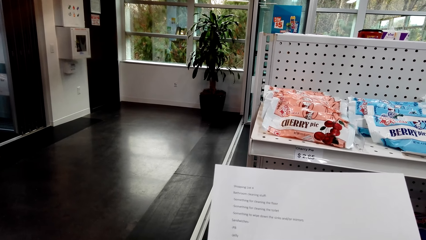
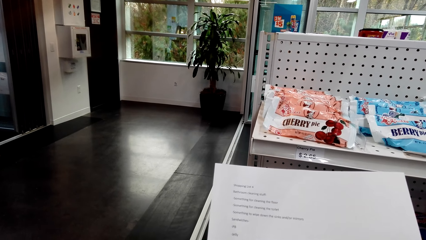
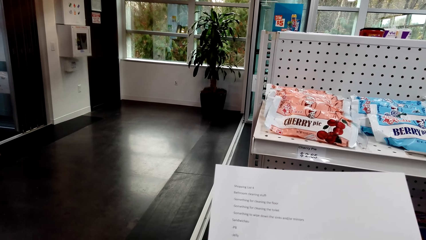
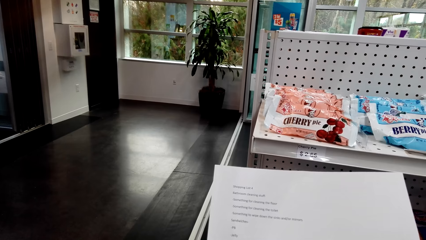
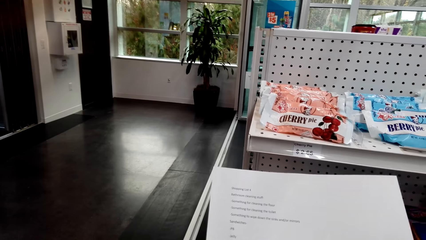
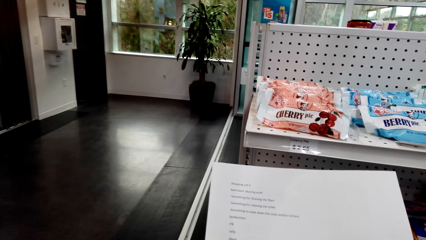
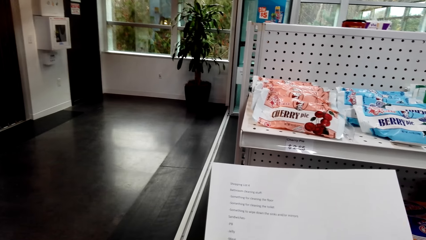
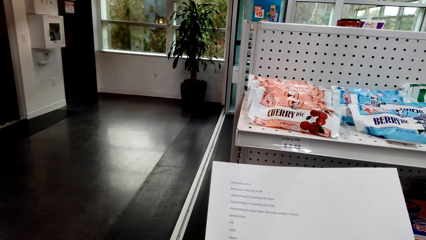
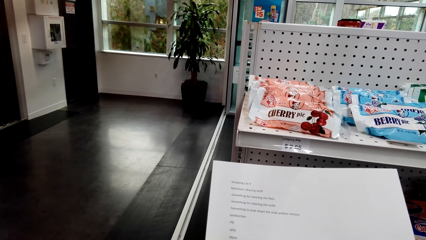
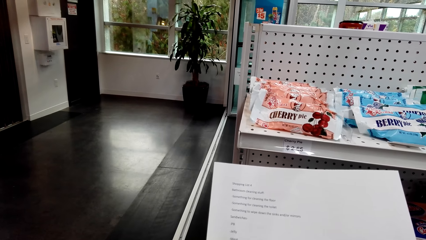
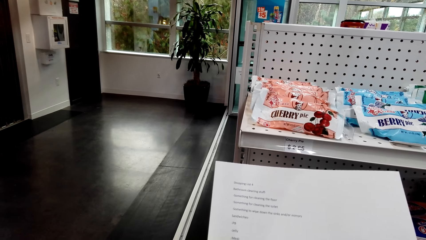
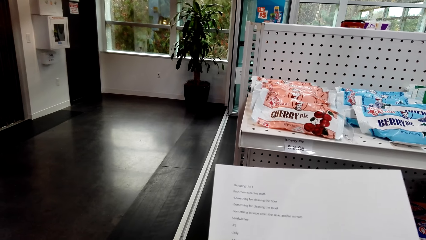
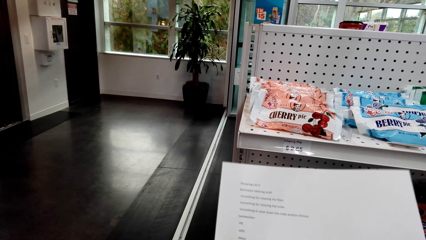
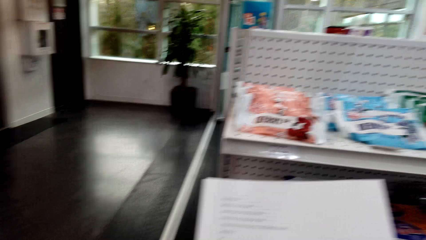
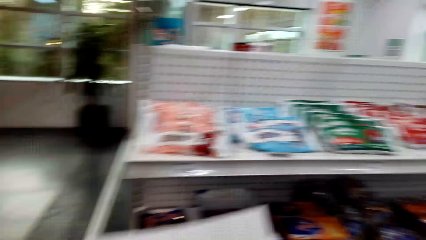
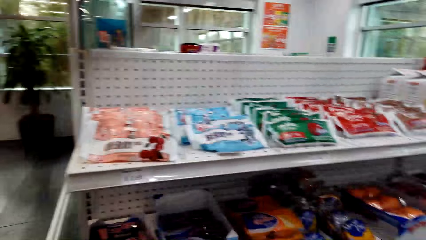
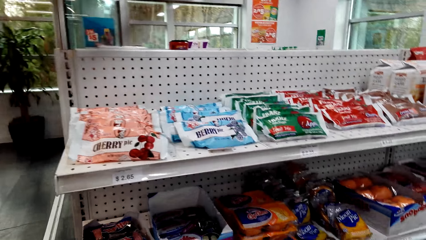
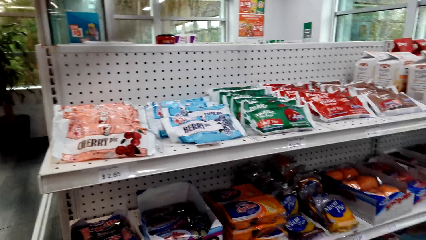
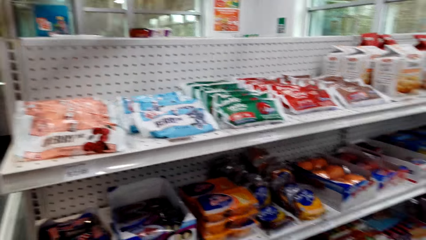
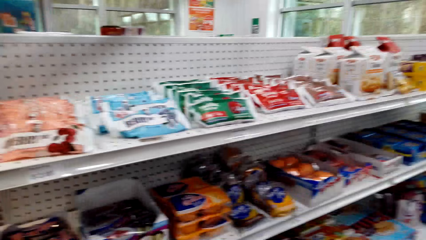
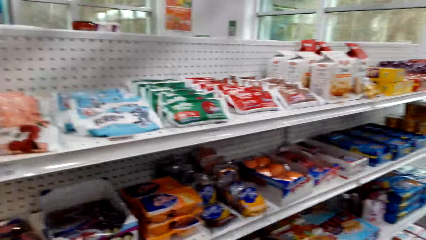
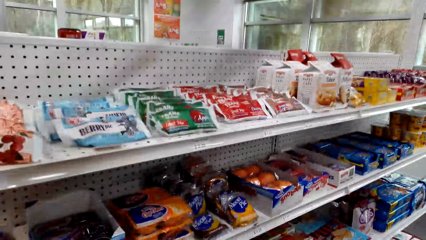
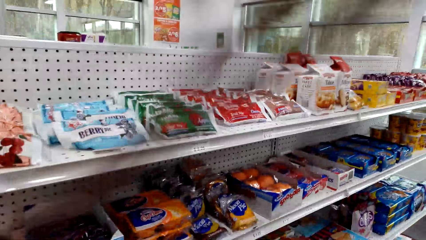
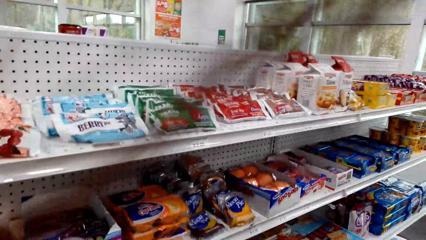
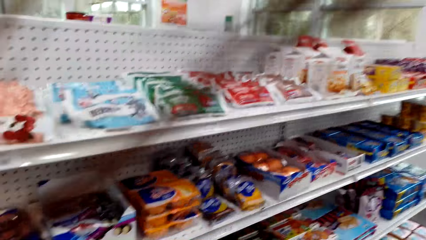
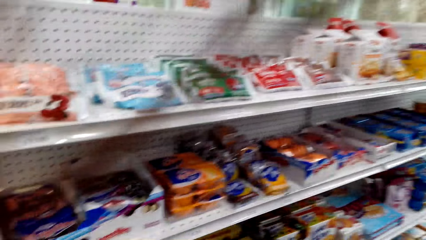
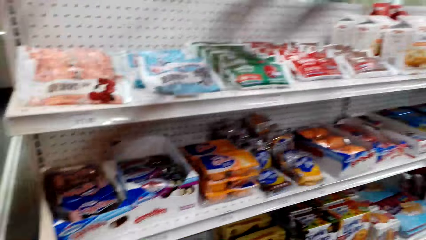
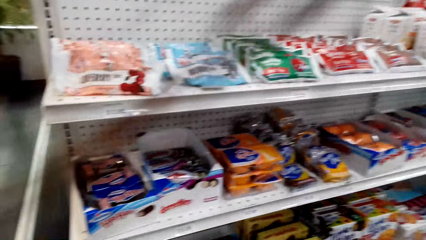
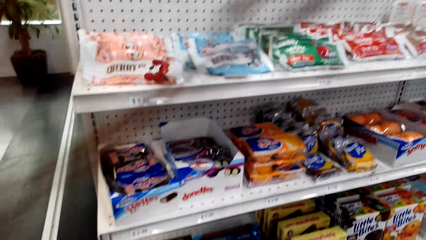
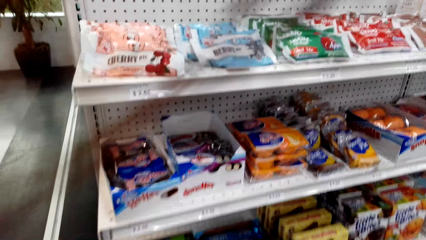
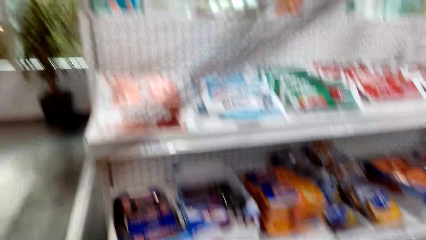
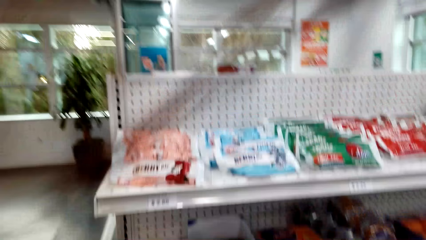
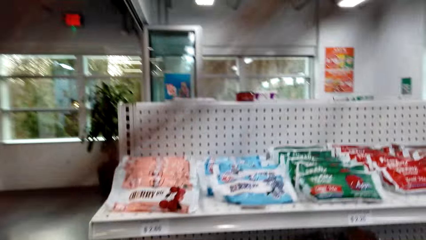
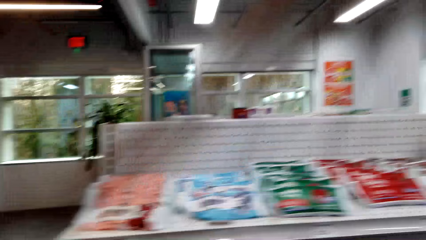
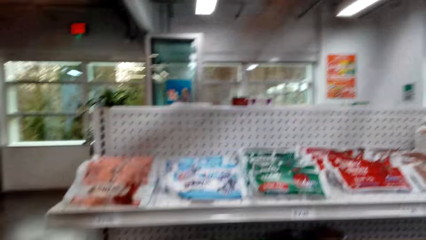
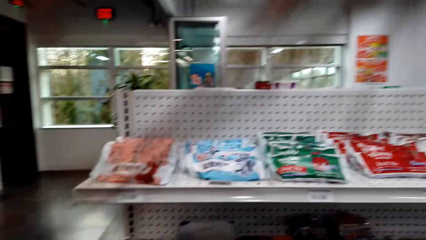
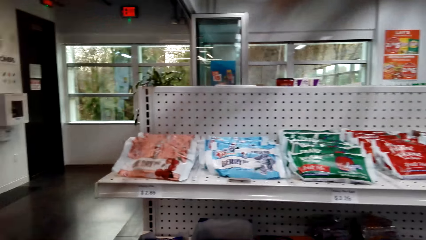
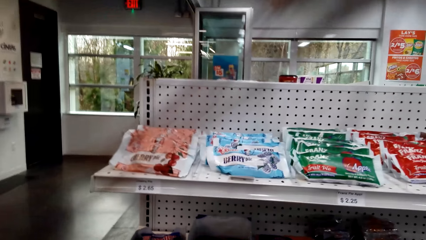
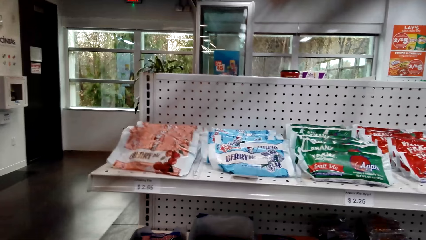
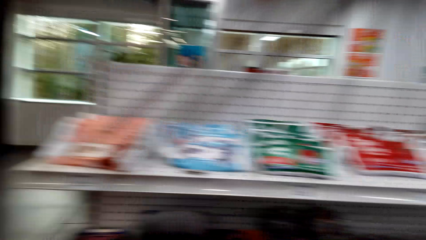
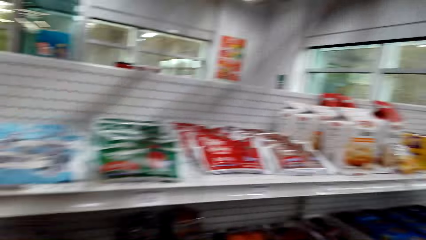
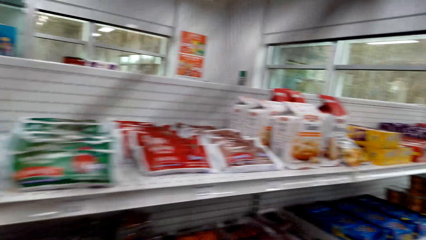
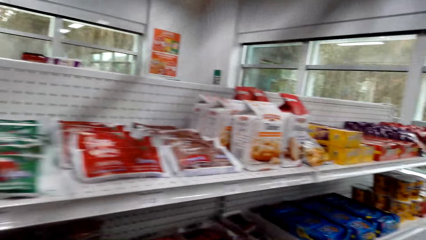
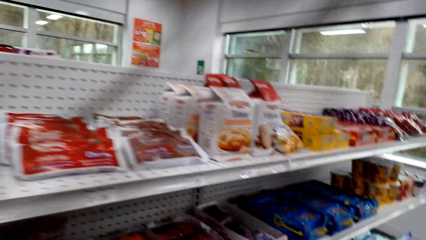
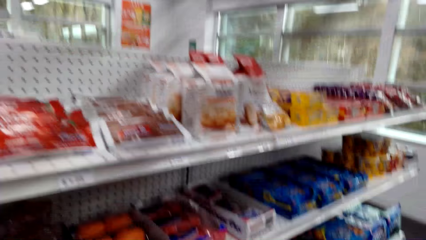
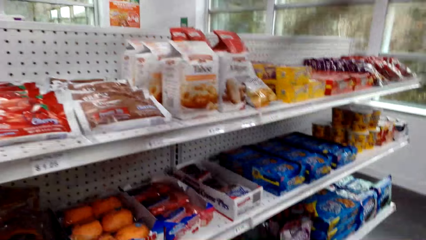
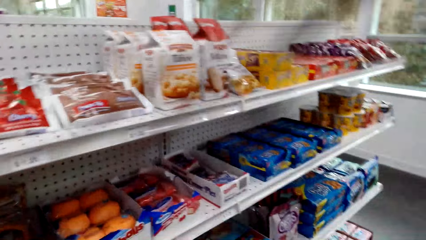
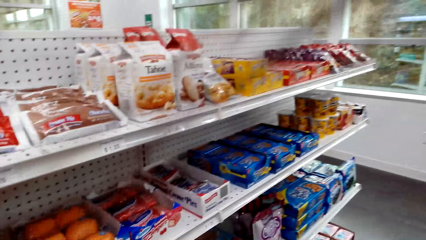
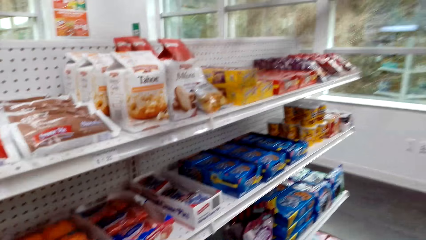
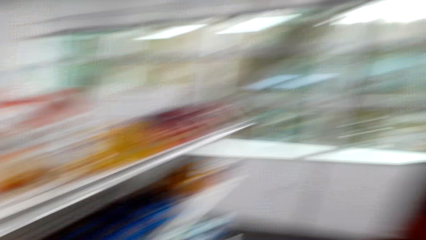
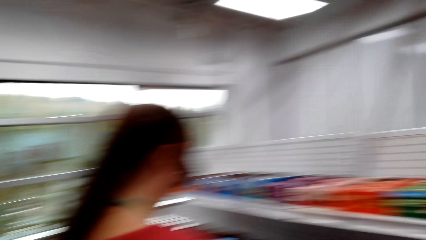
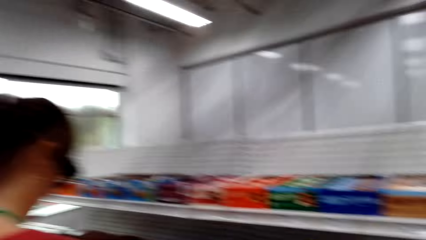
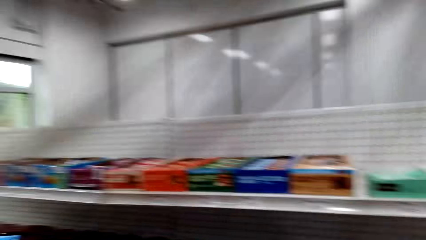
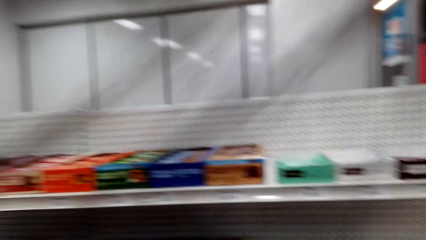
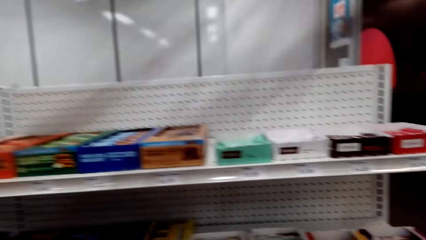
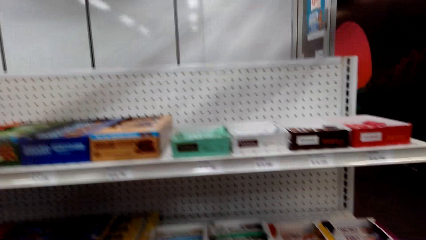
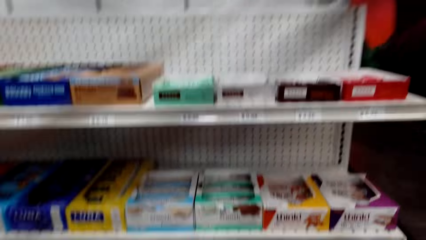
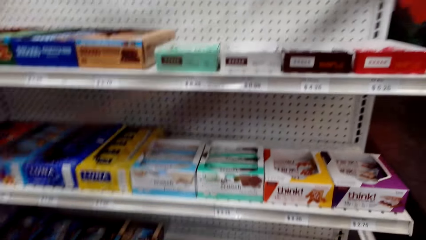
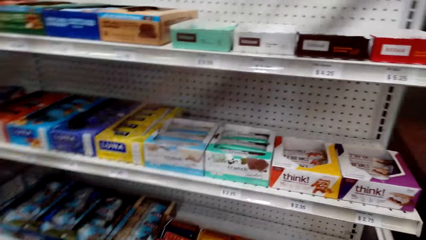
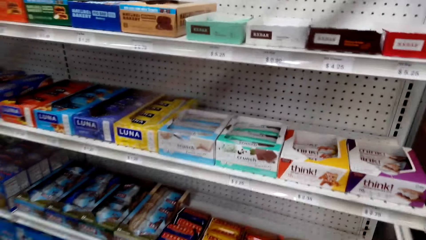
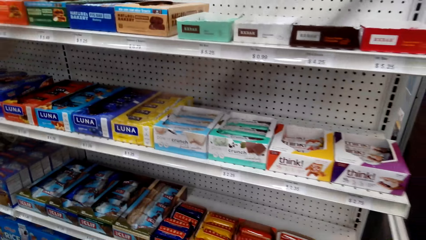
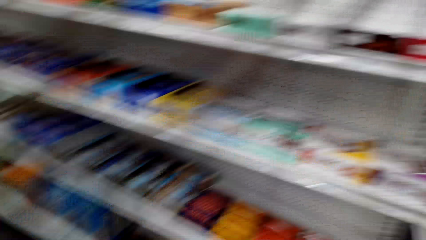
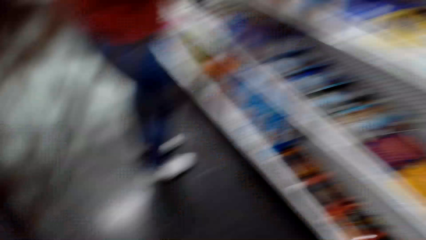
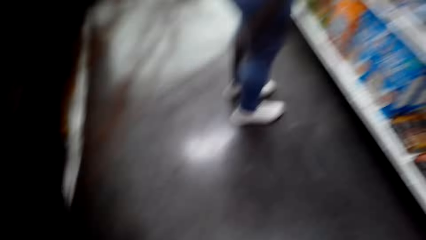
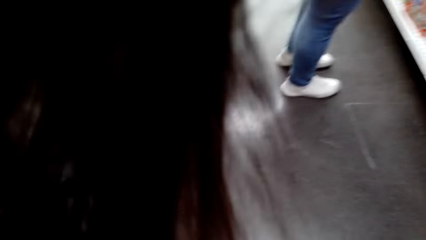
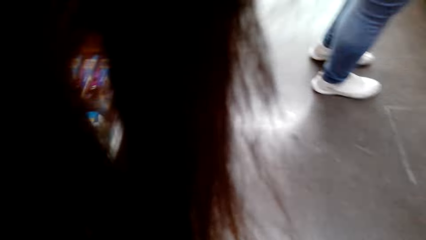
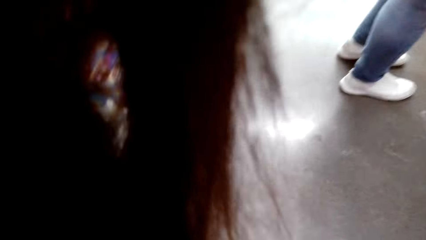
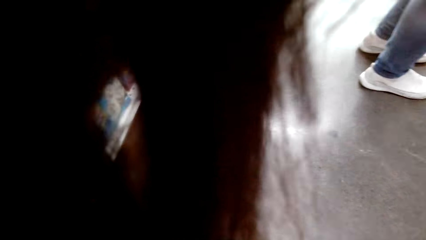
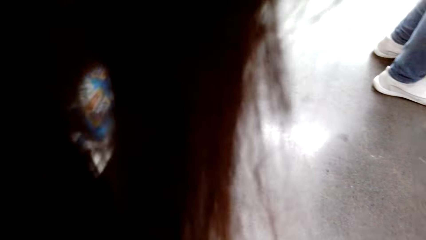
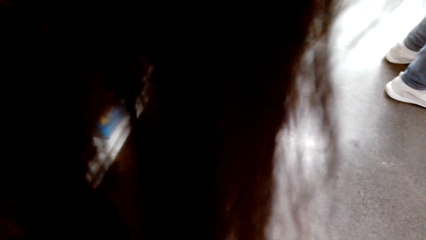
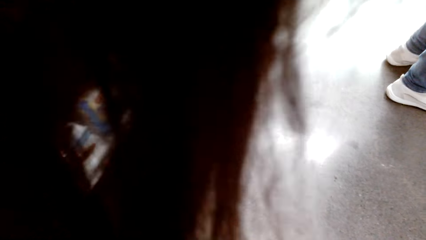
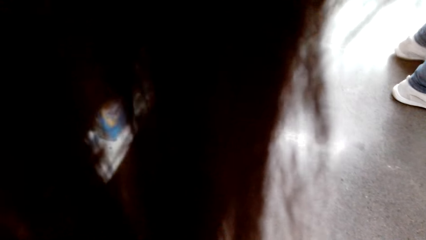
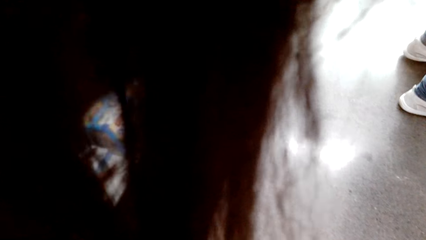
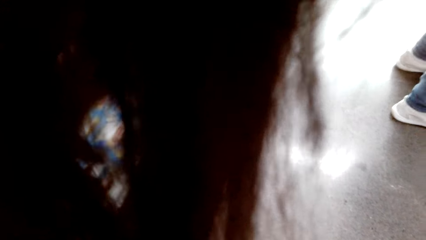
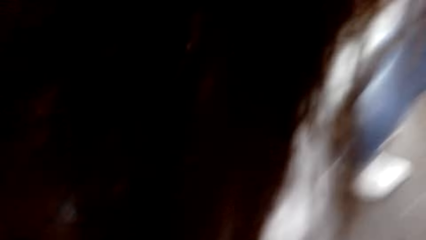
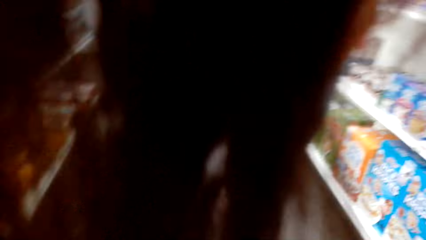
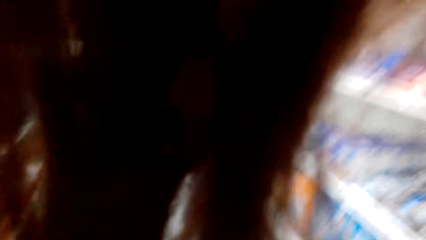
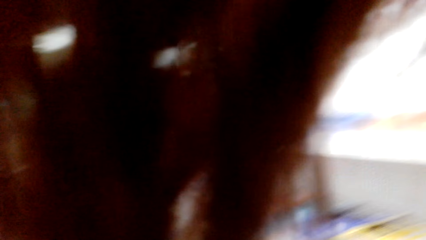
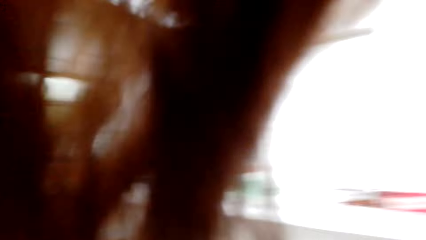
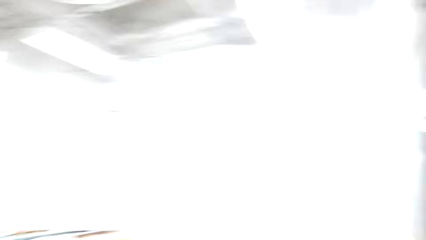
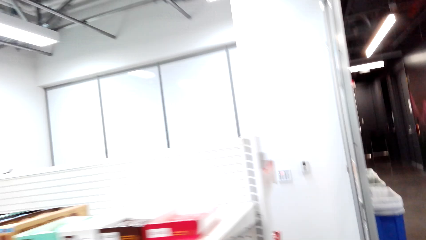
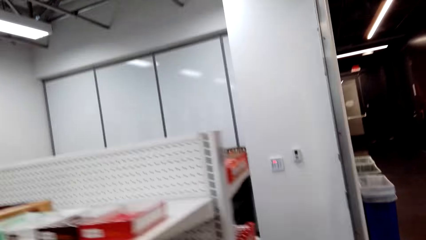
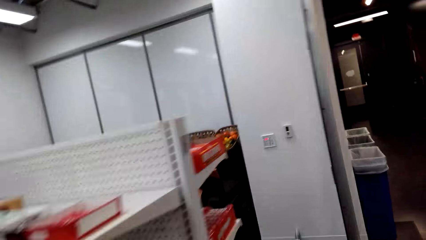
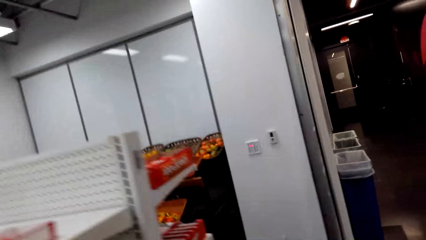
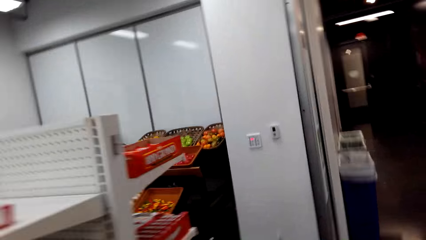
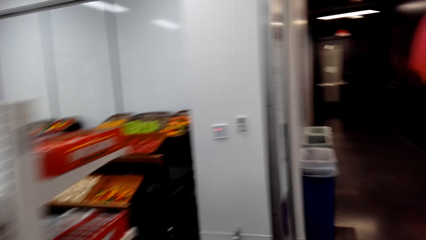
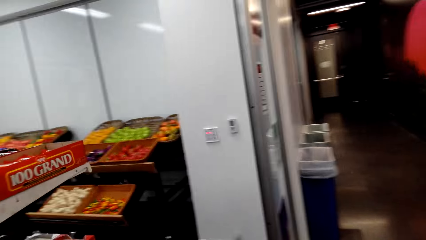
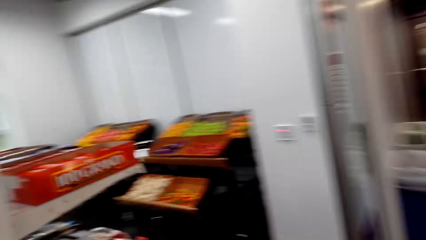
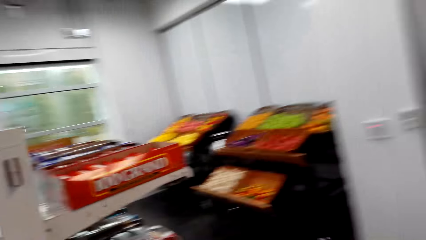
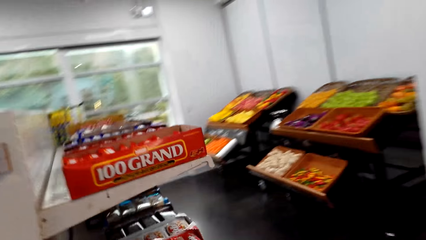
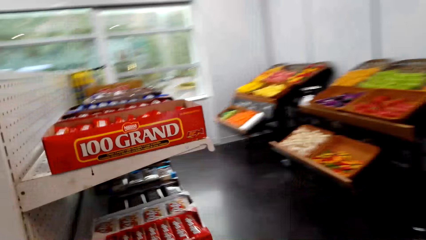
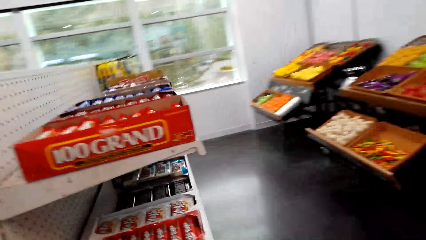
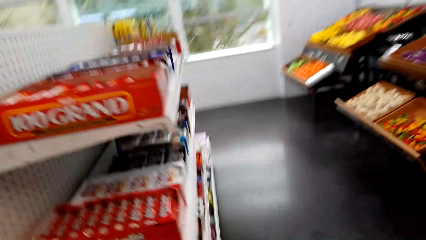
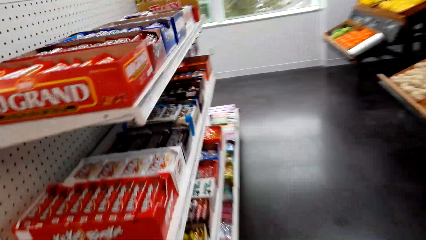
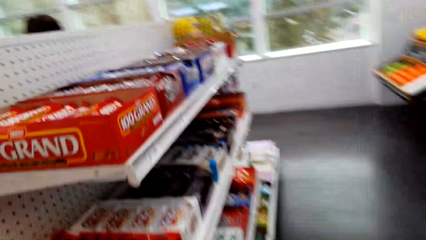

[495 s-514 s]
The camera wearer looks at the items on the shelf. They turn to the other side. They look at the items on the shelf. They walk around the supermarket.
